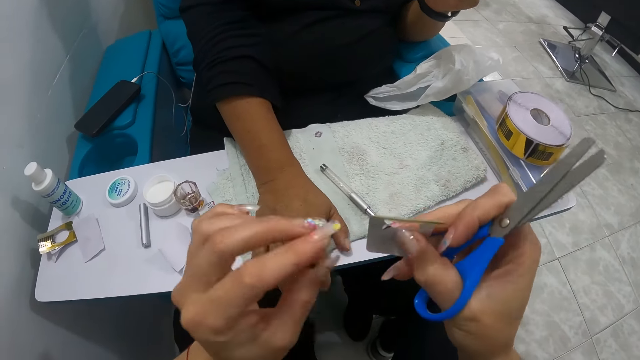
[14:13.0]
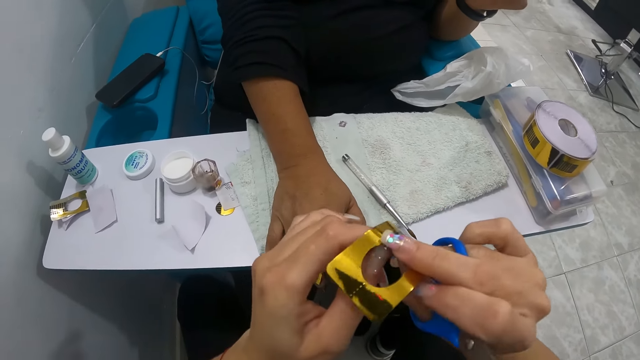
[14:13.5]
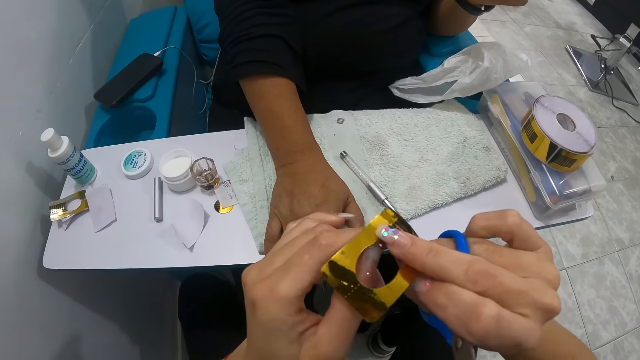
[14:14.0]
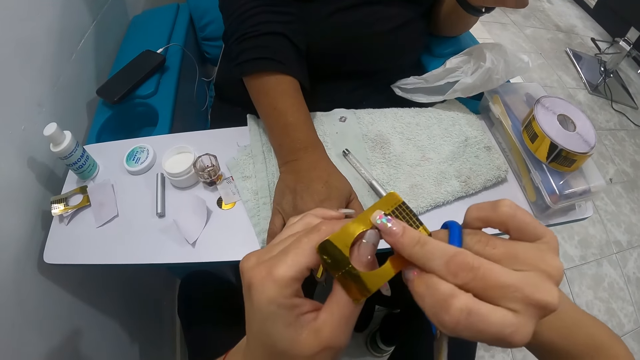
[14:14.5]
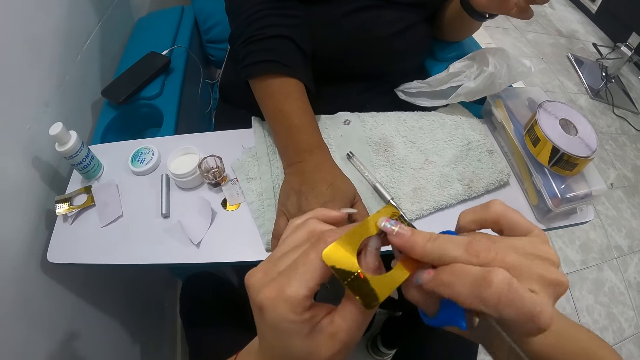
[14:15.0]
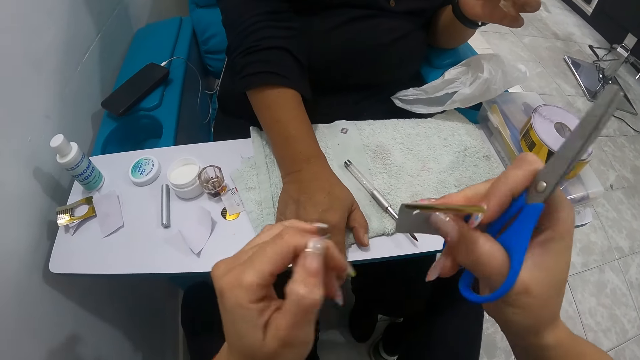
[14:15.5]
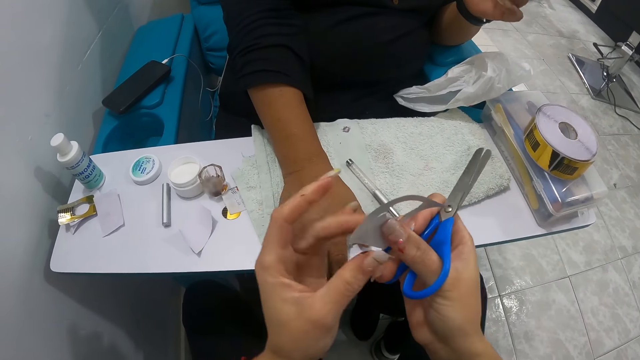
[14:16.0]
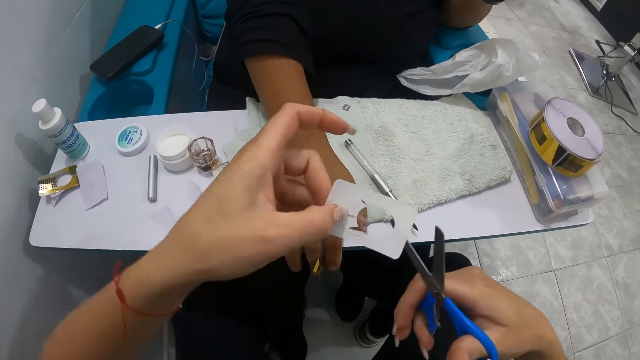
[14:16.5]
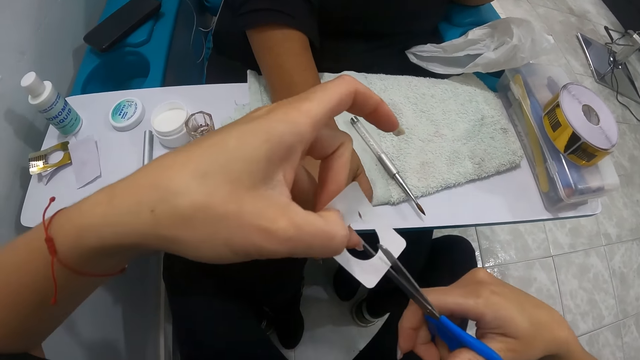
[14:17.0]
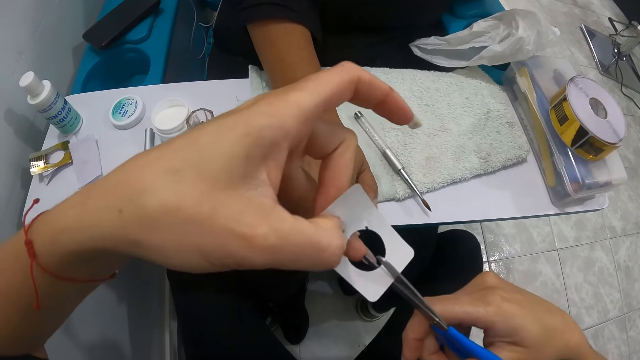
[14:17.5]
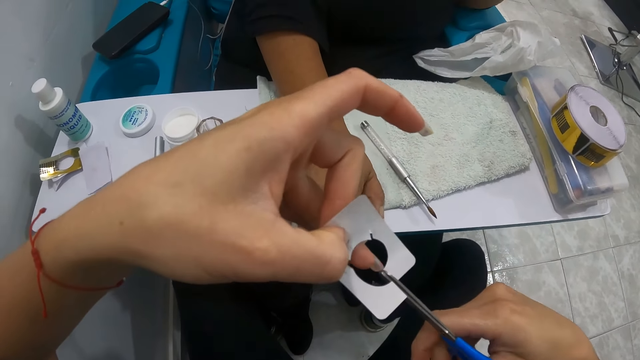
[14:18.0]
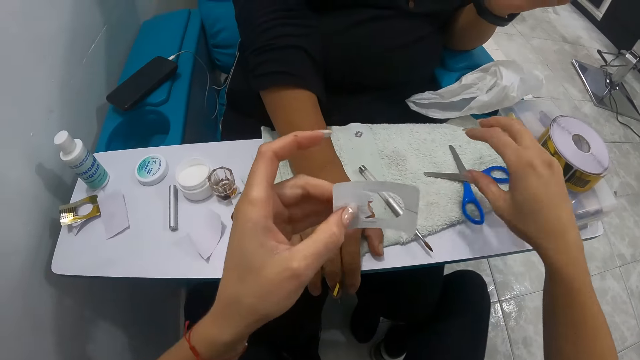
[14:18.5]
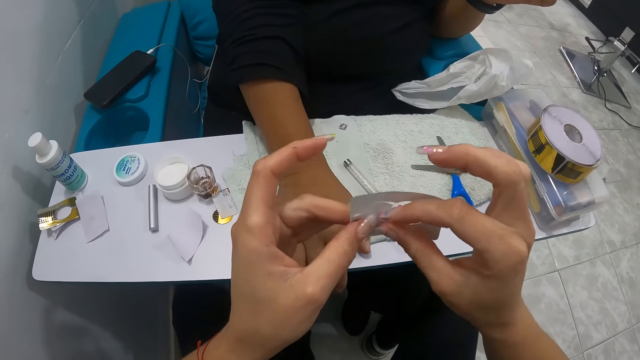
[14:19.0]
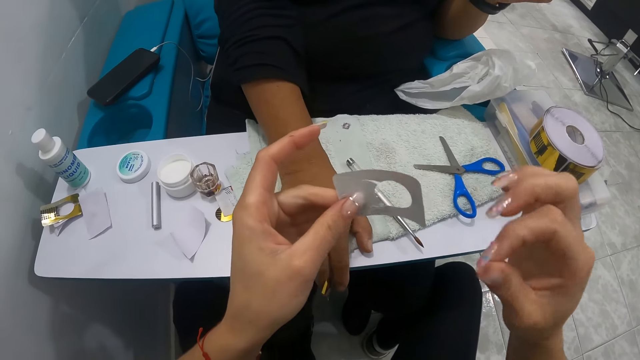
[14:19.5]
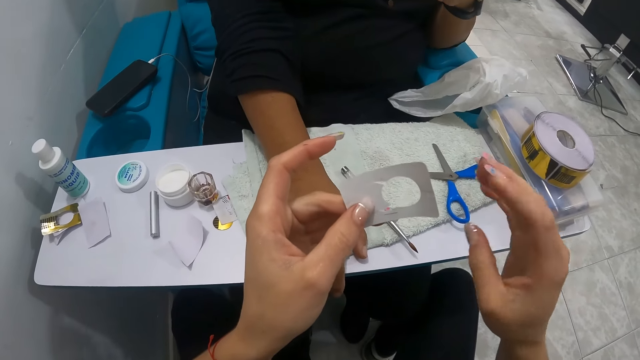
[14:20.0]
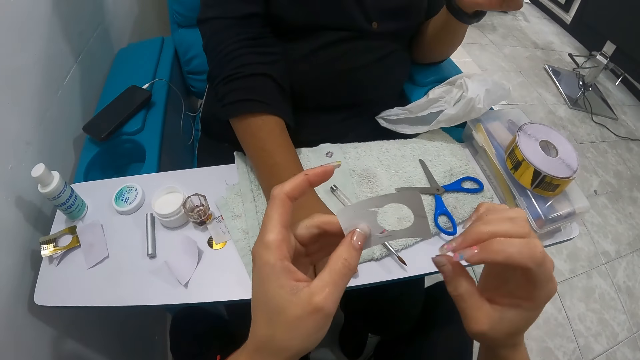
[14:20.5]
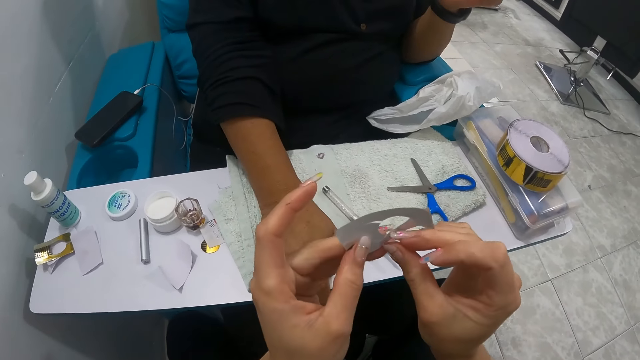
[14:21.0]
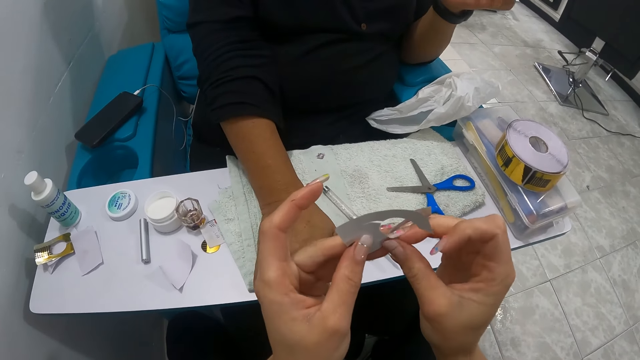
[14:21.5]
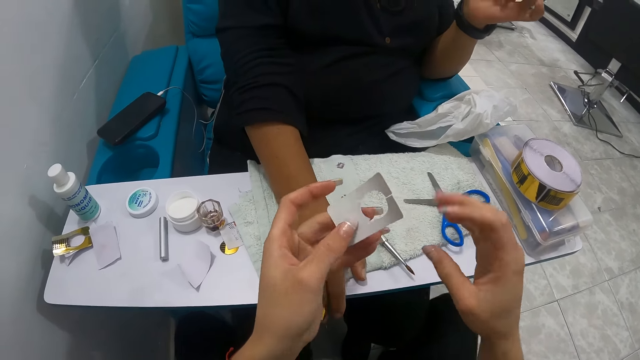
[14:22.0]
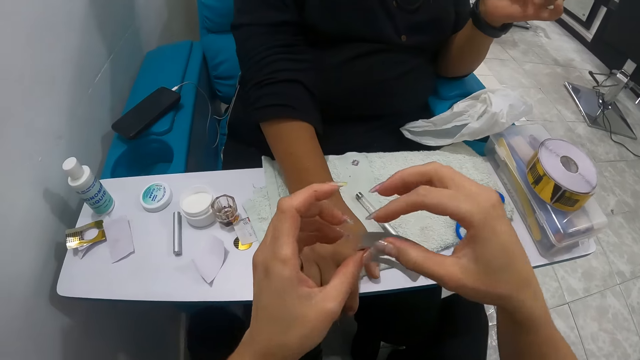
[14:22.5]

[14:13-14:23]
The camera wearer removes something from the sticker. She cuts the sticker. She drops the pair of scissors on the table with her right hand. She adjusts the stripping tape with her hands. She removes something from the sticker.

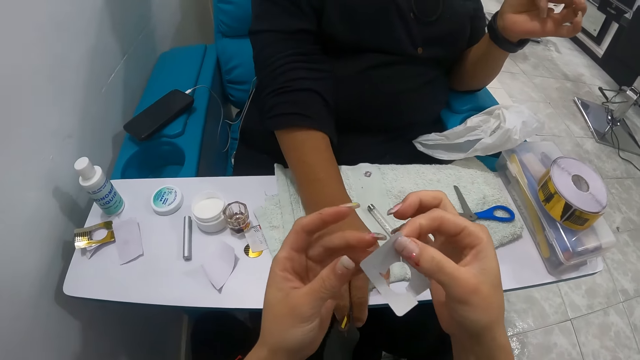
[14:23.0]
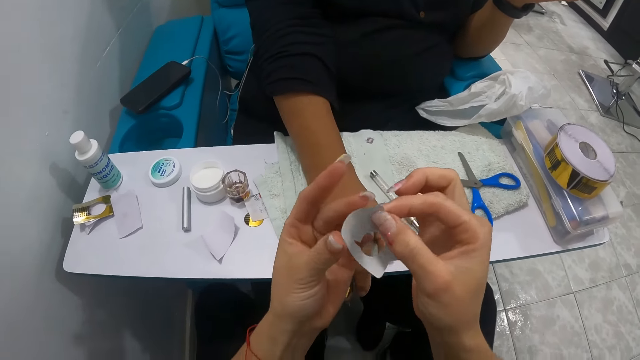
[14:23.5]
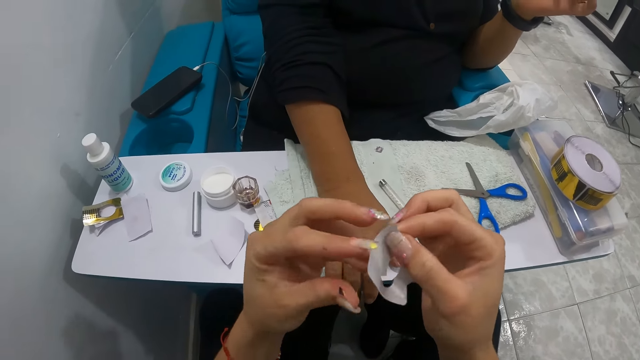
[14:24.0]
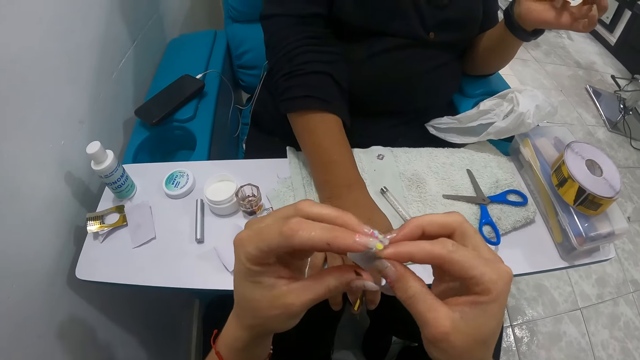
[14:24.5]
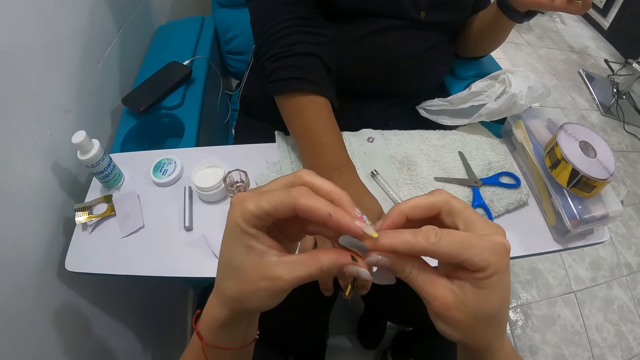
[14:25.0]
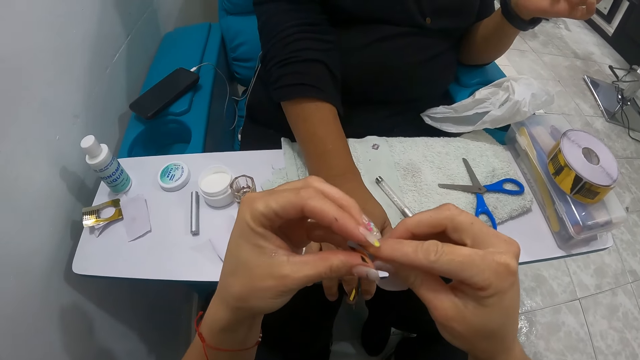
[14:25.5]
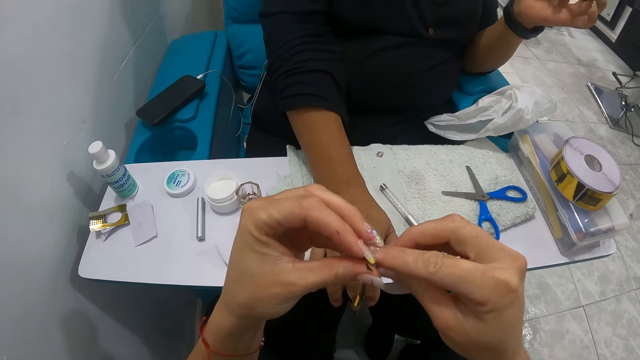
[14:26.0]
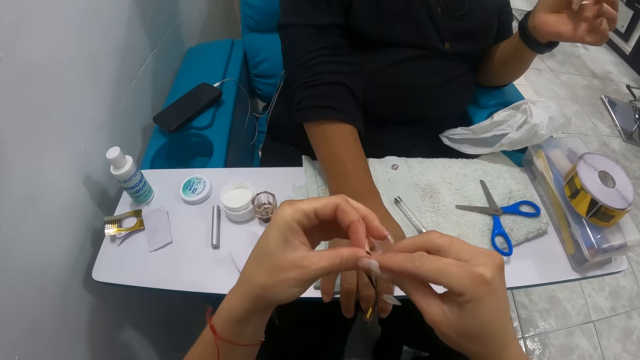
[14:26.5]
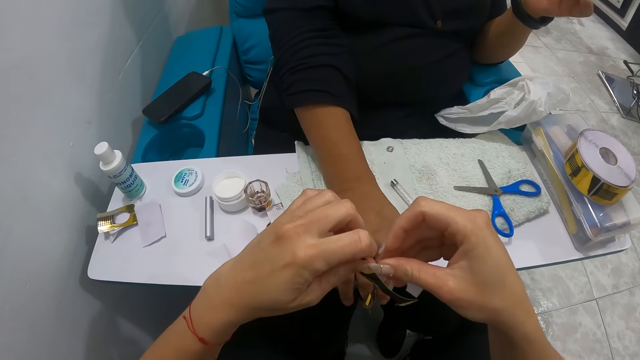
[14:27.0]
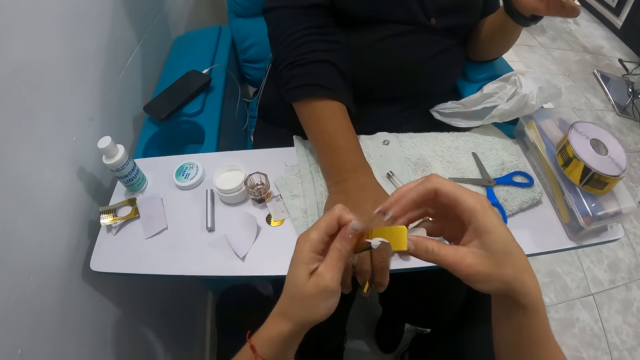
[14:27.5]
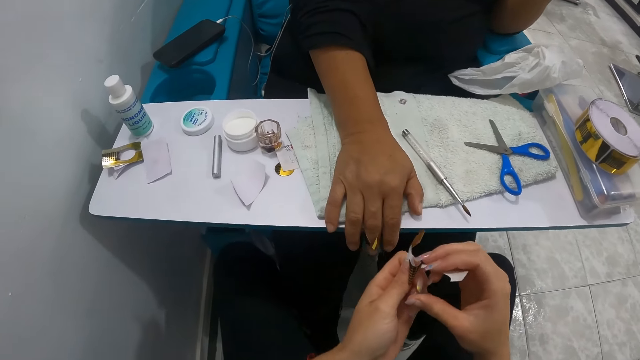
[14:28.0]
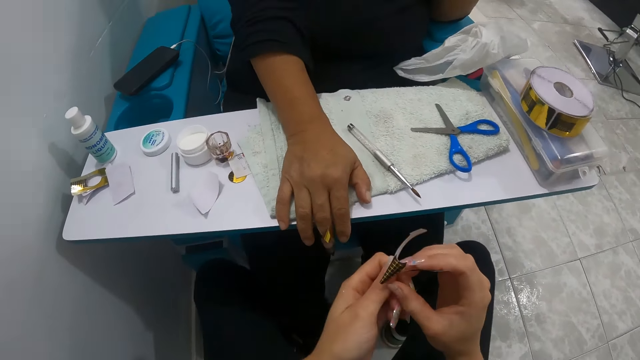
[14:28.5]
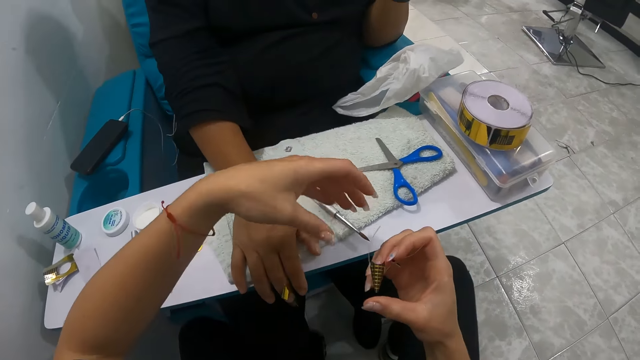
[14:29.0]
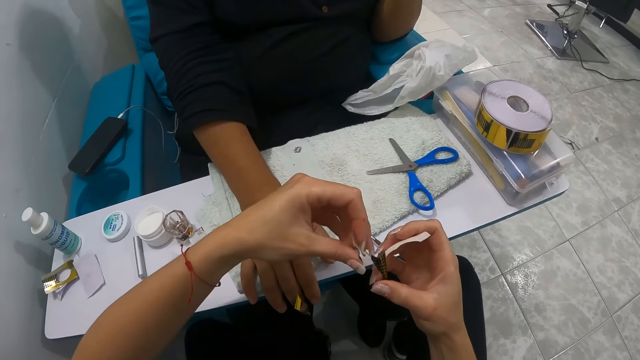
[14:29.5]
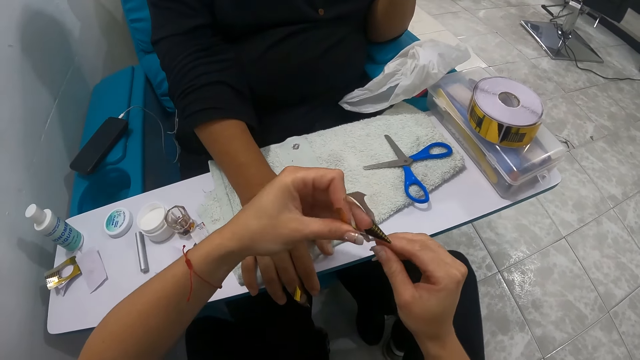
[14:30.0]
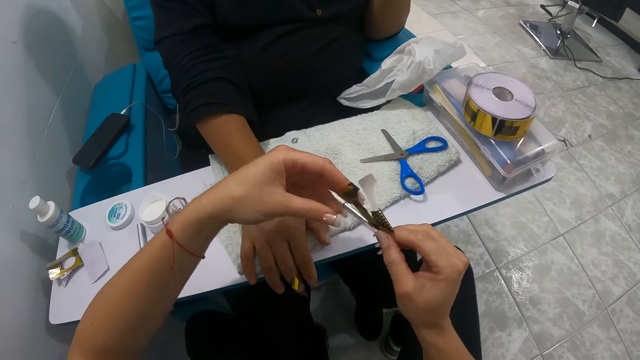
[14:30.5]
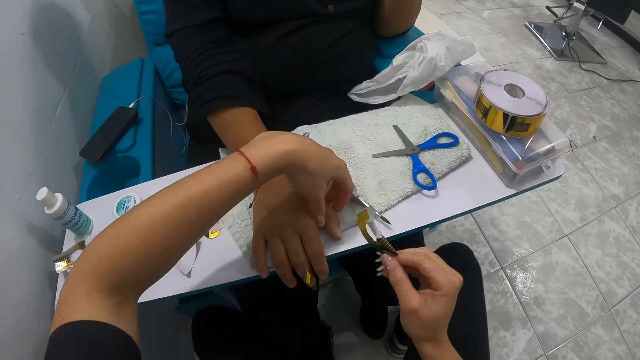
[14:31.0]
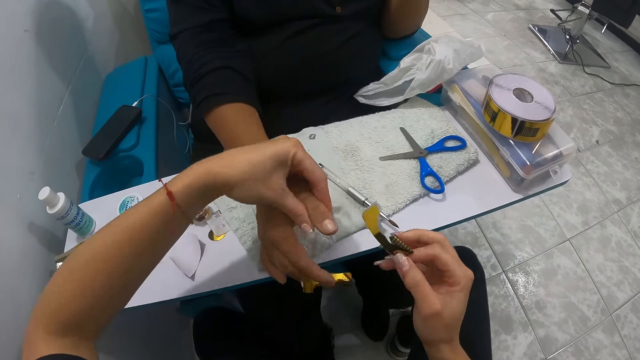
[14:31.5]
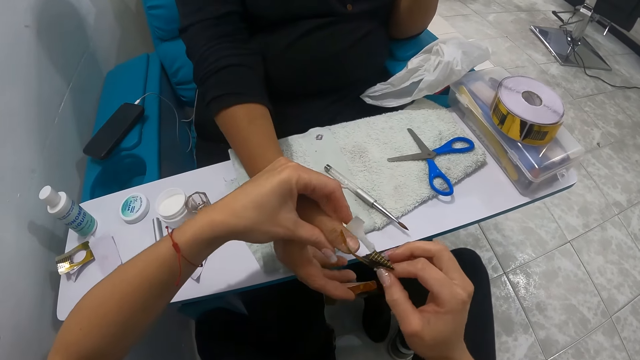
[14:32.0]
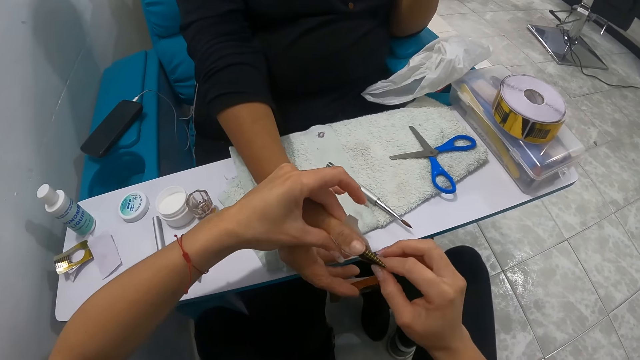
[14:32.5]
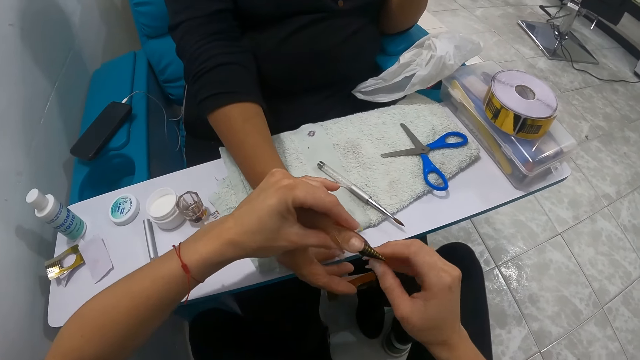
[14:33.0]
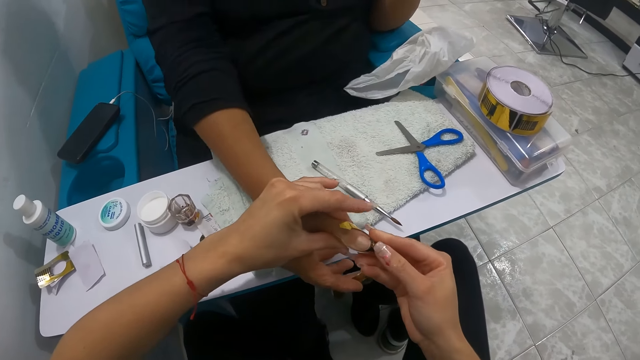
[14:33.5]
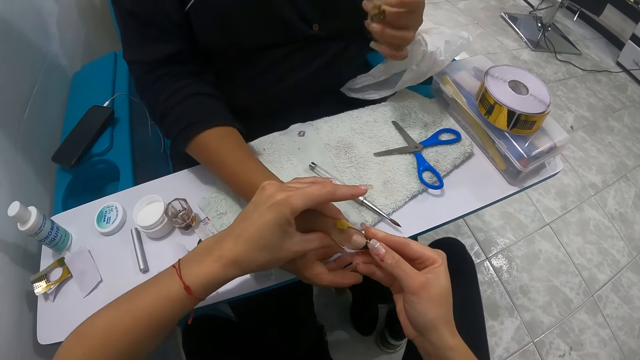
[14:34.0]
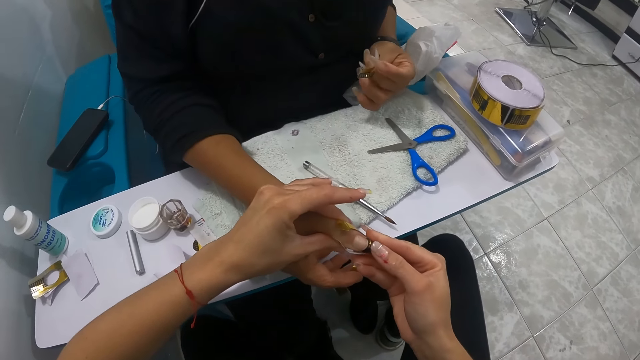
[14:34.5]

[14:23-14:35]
The camera wearer folds the stripping tape with her hands. She picks the right thumb of a woman with her left hand. She attaches the stripping tape in her right hand around the left thumb of the woman.
